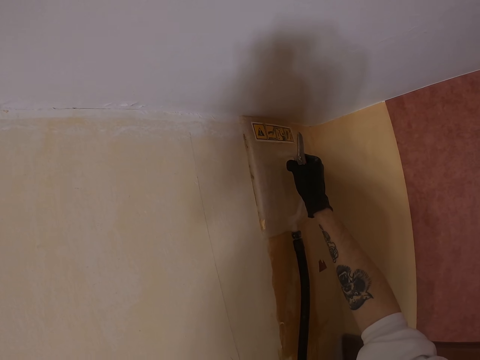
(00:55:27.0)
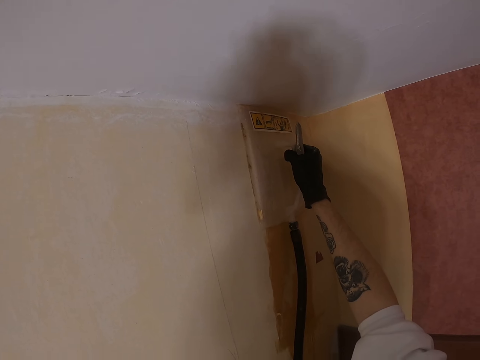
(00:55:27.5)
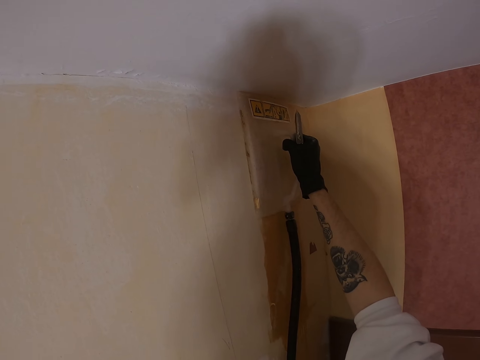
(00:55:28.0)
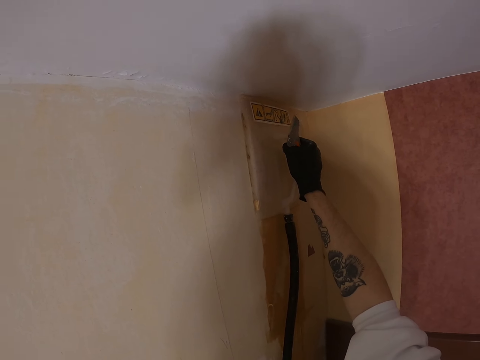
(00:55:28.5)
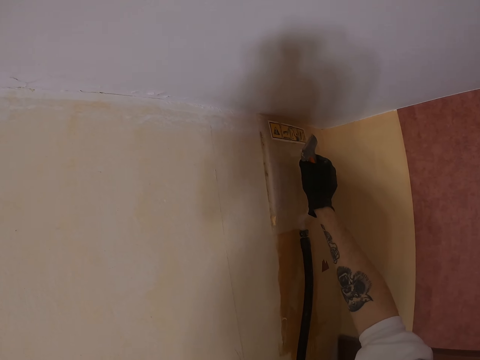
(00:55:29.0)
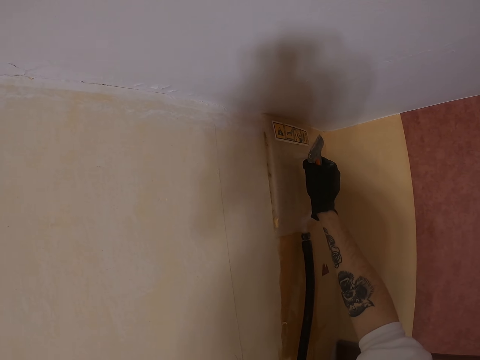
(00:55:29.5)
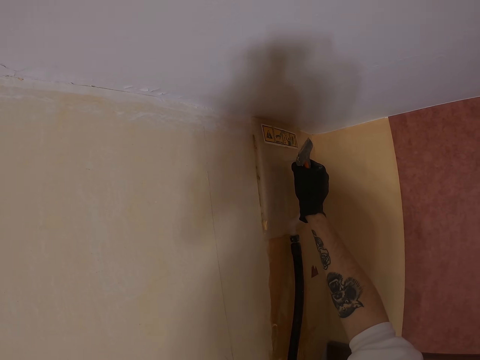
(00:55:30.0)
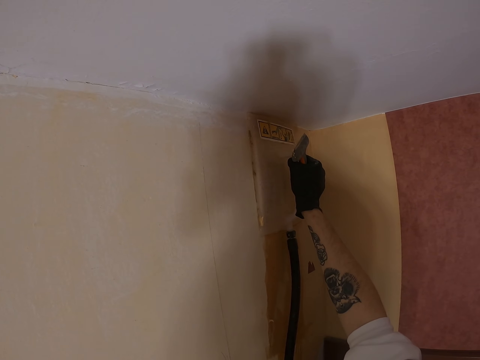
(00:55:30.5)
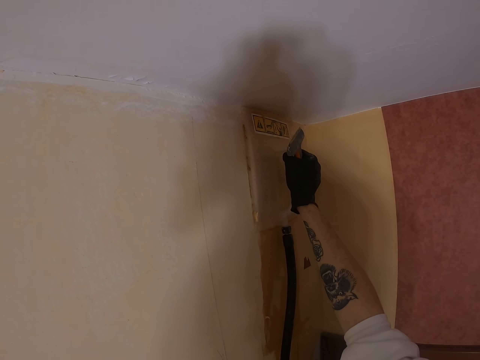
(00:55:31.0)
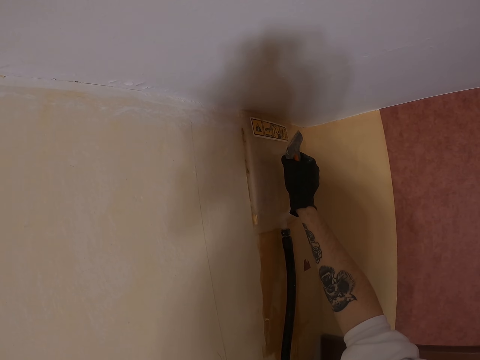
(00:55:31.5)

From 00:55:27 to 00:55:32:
The camera wearer steams the wallpaper on the wall with a steamer.

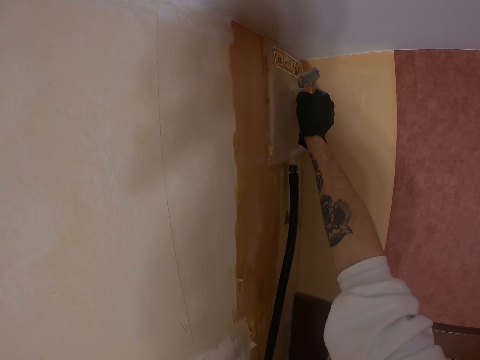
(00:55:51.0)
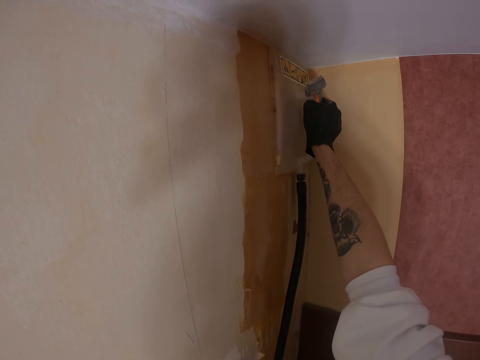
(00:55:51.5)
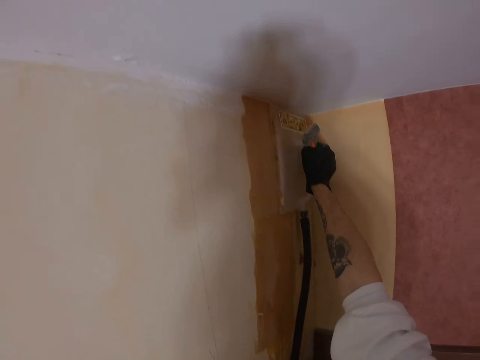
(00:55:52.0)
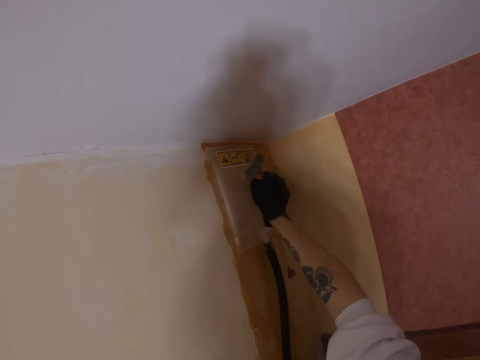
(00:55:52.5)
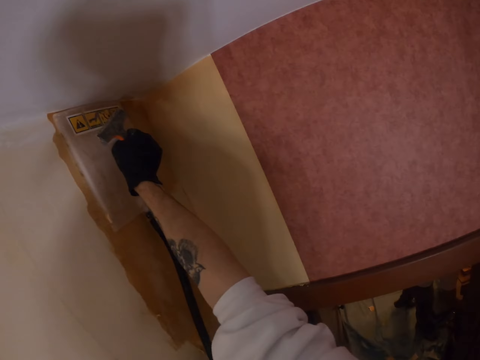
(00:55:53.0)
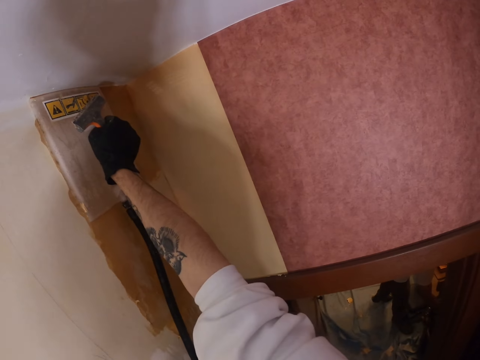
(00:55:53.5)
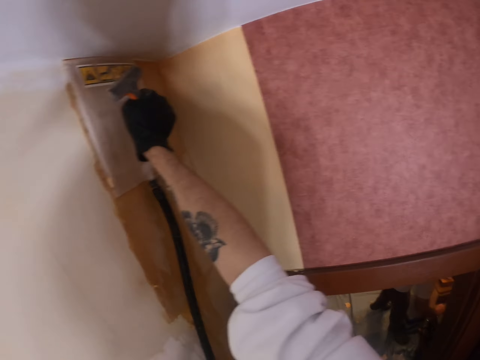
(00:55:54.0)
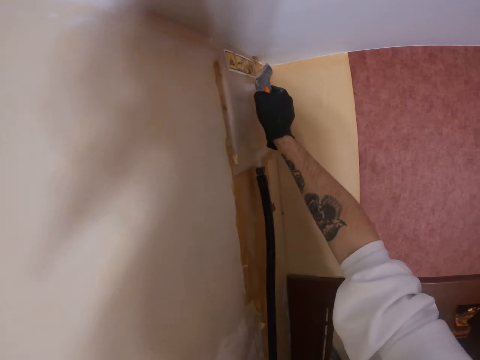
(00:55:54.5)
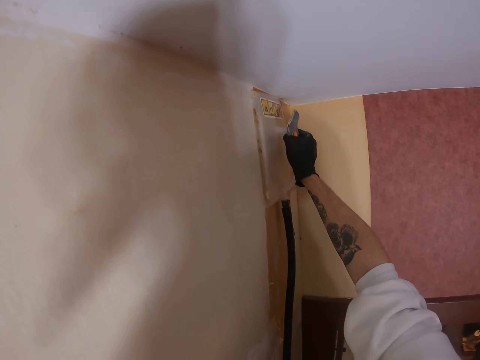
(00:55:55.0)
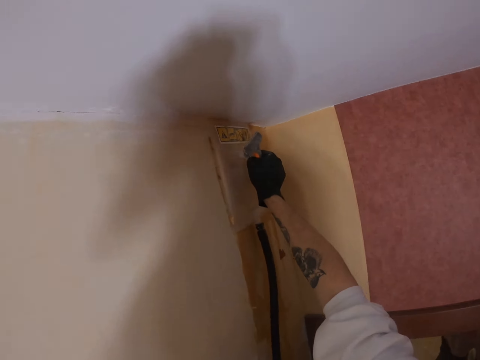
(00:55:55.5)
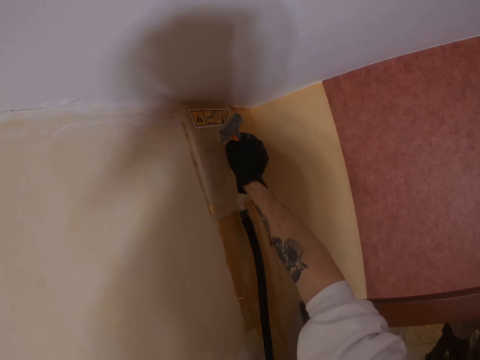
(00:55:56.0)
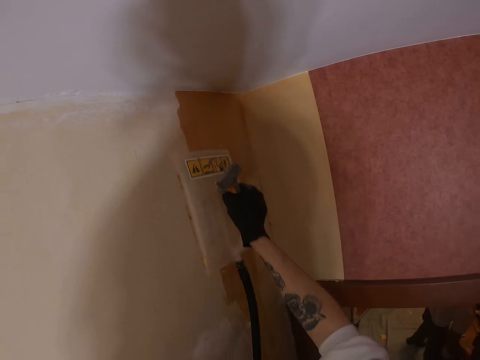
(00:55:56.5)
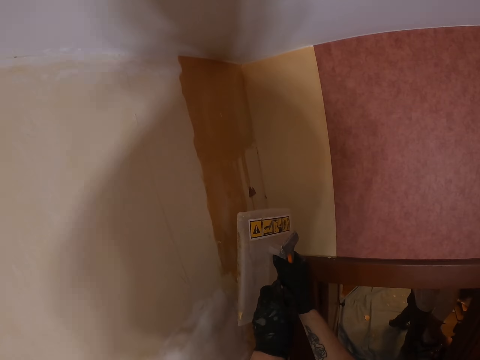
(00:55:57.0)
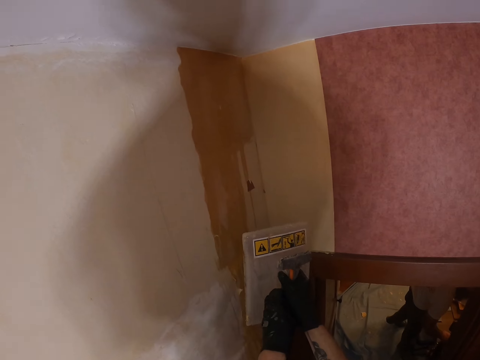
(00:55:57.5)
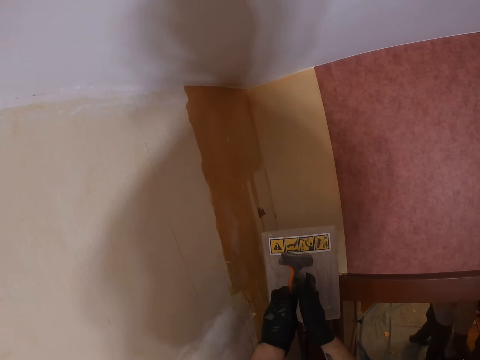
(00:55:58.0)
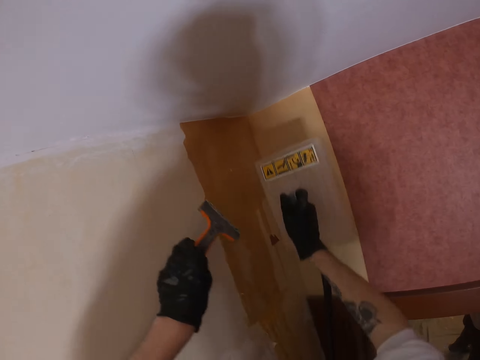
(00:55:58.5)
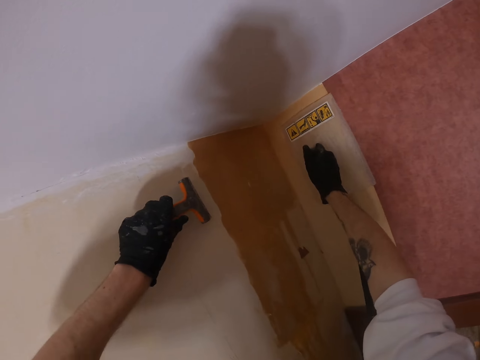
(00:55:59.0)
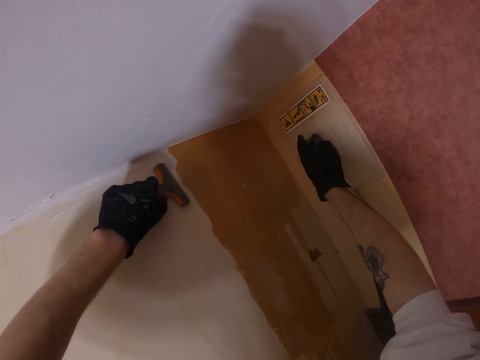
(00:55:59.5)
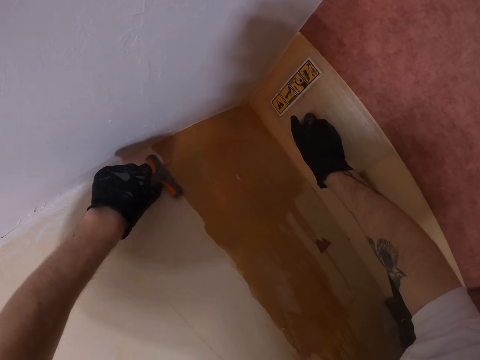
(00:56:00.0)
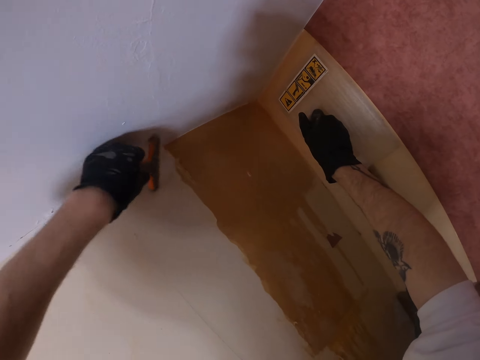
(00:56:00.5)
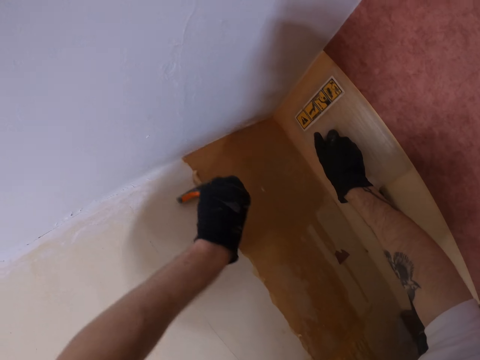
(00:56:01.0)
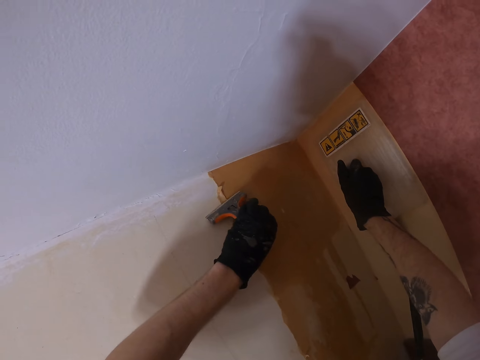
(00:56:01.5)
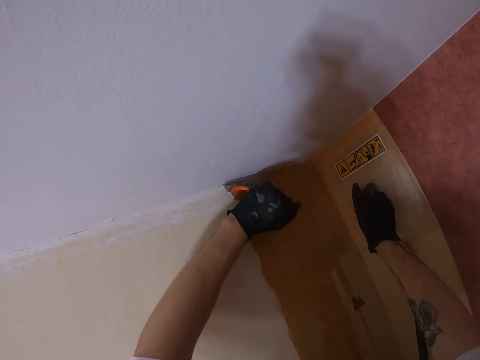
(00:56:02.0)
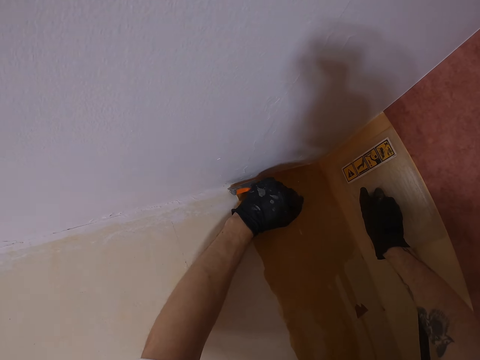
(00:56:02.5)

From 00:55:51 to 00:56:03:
The camera wearer moves the wallpaper steamer on the wallpaper. They remove the steamer on the wall. They pick up a scraper or putty knife with the left hand. They put the wallpaper steamer on the wallpaper. They place the putty knife on the wall. They scrape the wallpaper with the scraper.

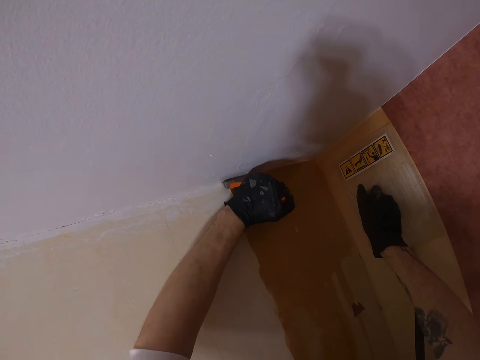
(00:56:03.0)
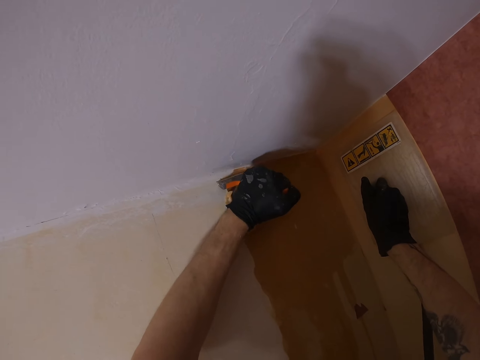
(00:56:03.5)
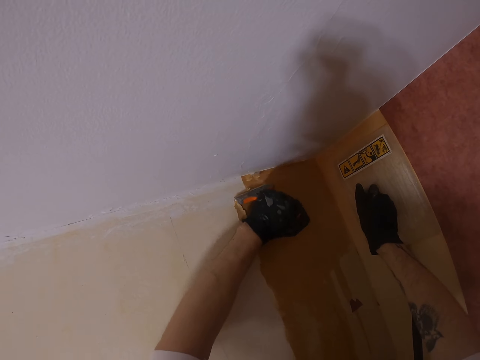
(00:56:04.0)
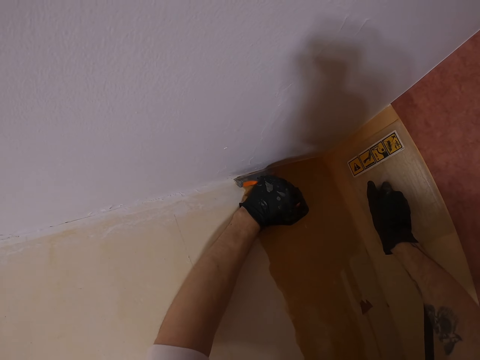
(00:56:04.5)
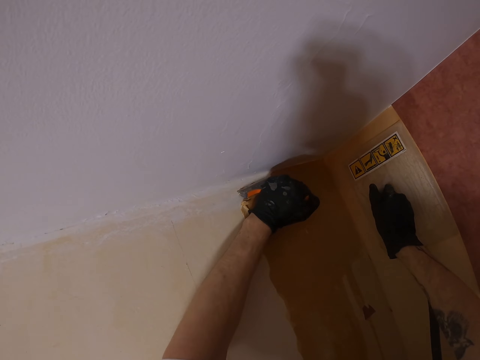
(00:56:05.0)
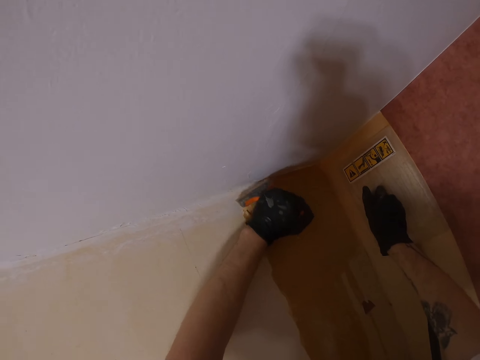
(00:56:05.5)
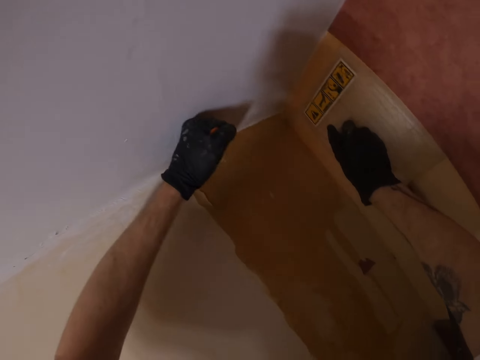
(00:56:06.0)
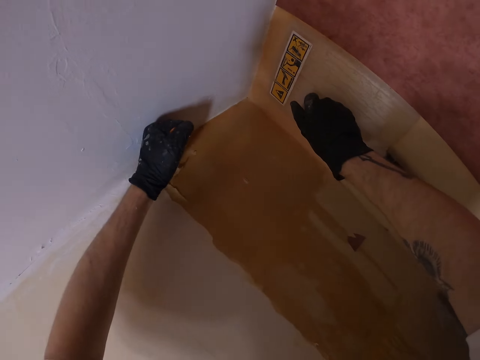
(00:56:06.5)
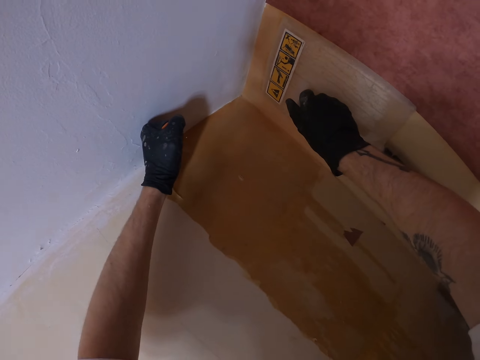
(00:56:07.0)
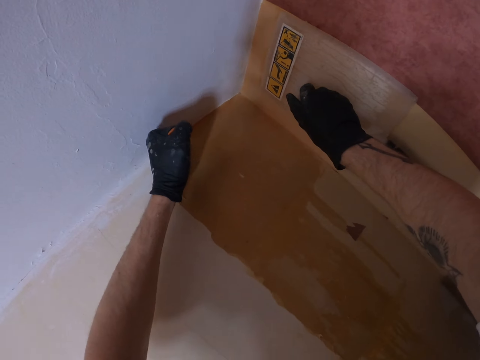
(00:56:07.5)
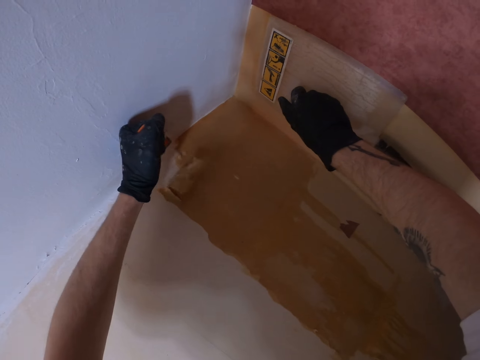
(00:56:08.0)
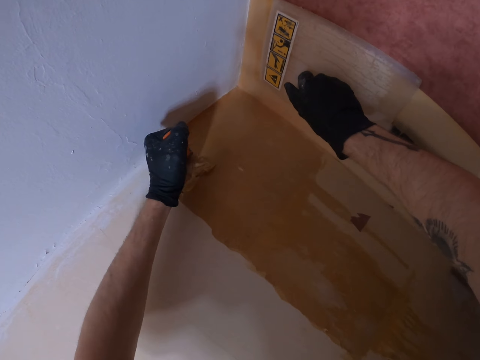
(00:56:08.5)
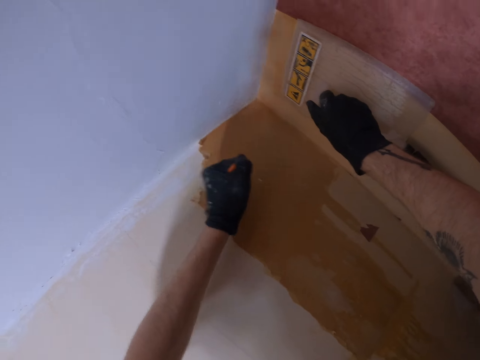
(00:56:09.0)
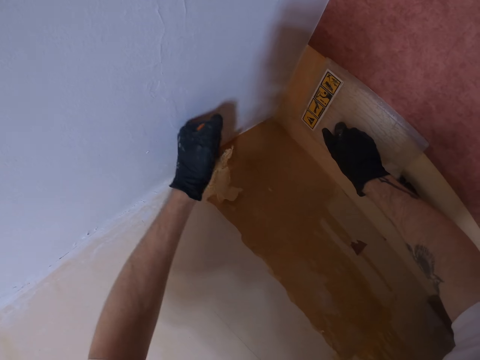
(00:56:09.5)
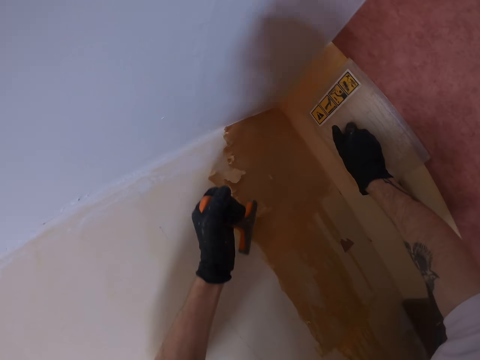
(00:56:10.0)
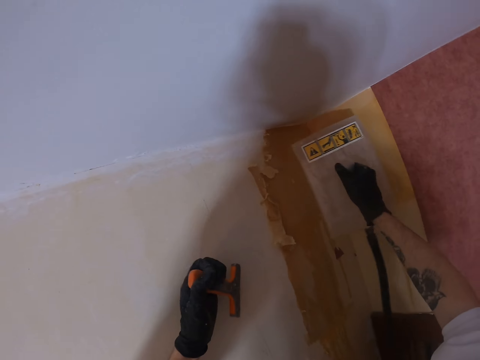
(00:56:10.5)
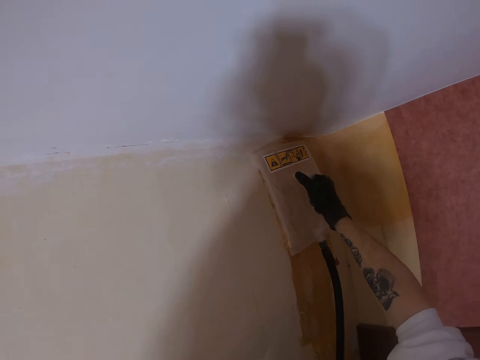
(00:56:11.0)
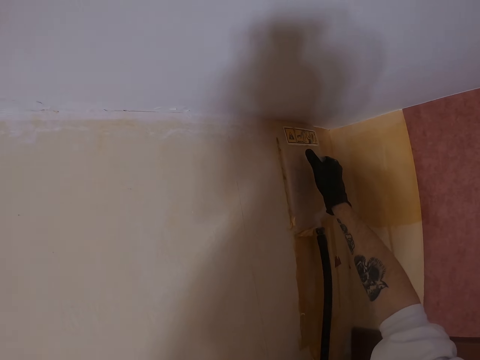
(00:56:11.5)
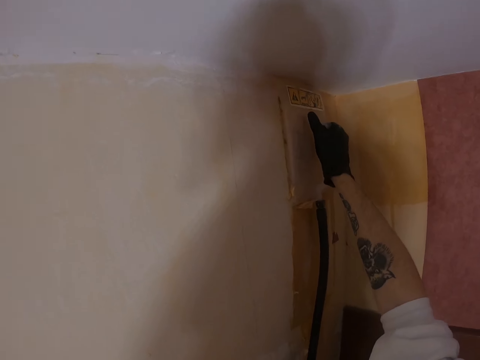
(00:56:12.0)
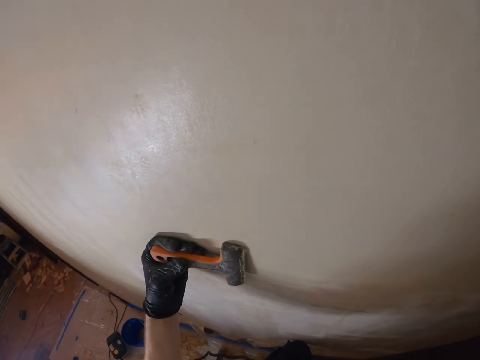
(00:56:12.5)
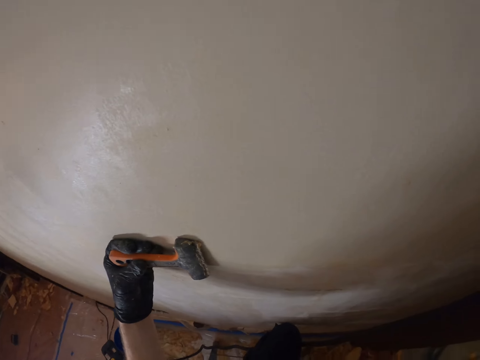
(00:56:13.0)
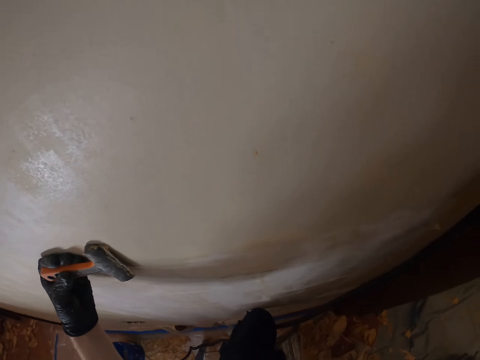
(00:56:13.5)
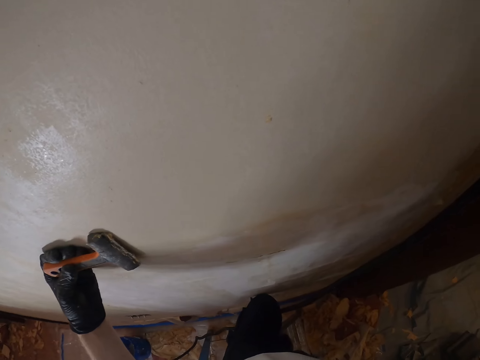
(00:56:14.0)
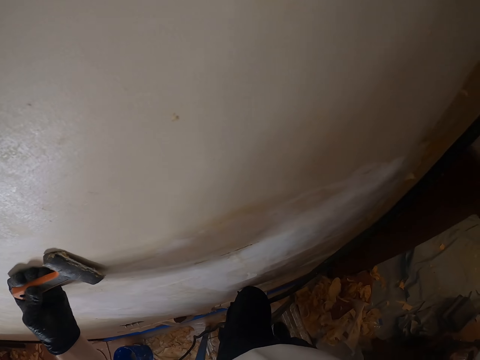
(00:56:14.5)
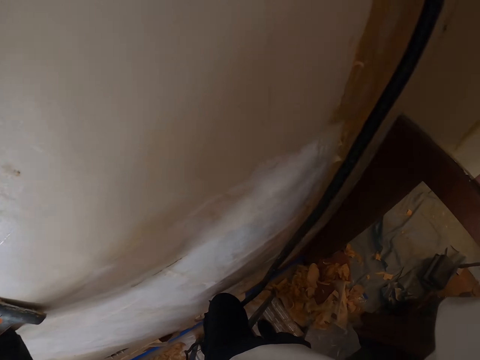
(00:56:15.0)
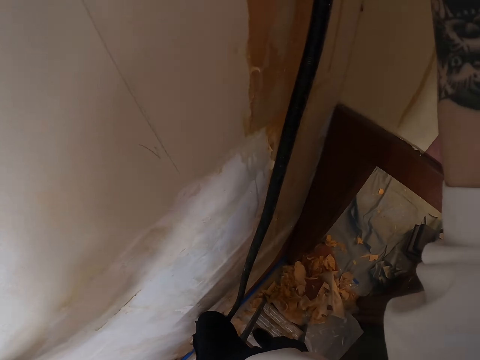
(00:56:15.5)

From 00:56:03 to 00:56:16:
The camera wearer removes the wallpaper on the wall with a putty knife or scraper. They move the wallpaper steamer on the wallpaper. They steam the wallpaper with the steamer. They look at the scraper. They look around.
